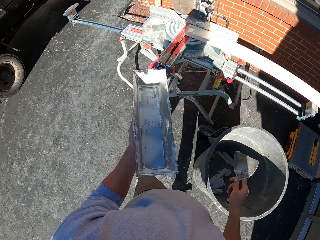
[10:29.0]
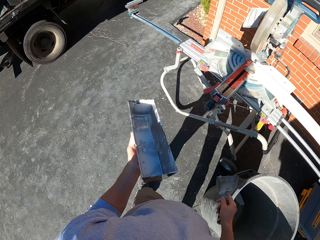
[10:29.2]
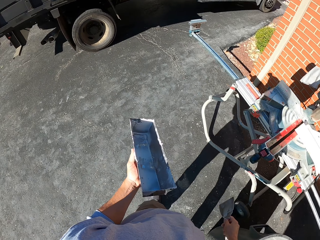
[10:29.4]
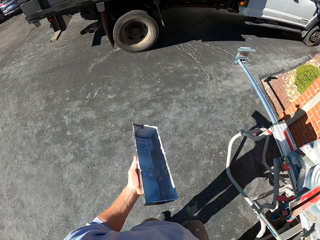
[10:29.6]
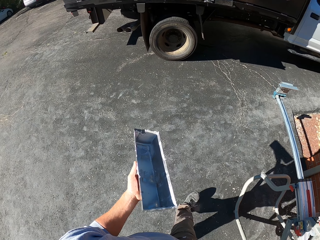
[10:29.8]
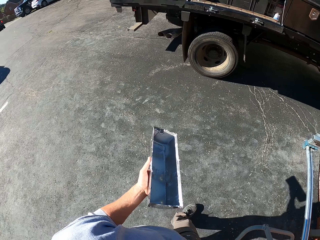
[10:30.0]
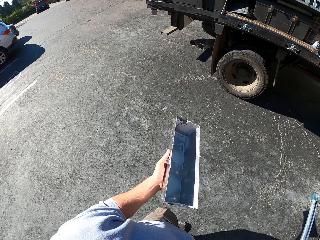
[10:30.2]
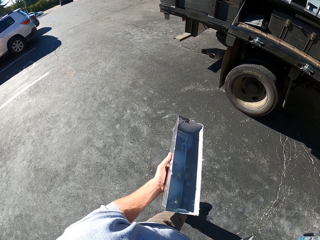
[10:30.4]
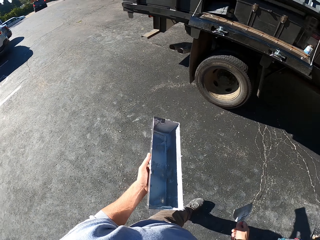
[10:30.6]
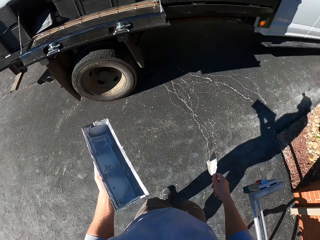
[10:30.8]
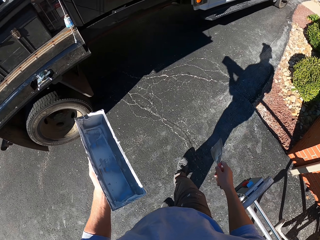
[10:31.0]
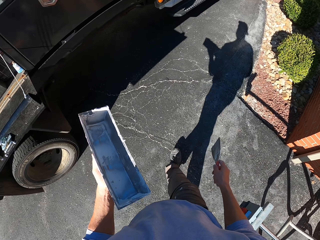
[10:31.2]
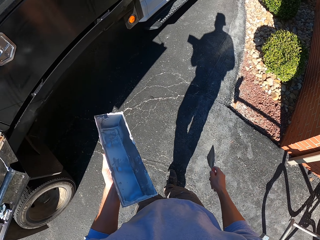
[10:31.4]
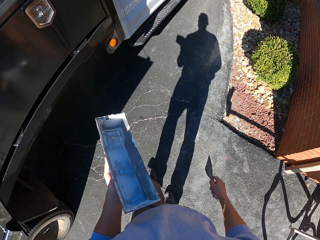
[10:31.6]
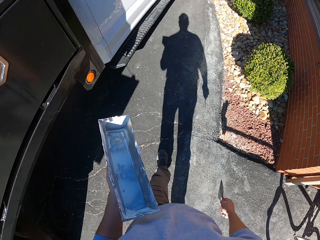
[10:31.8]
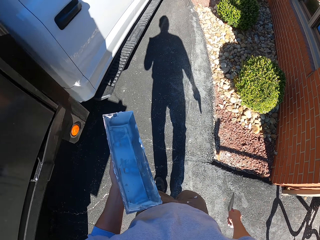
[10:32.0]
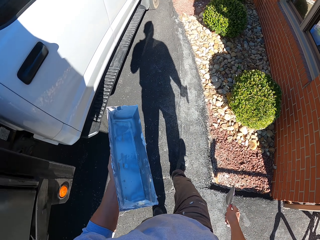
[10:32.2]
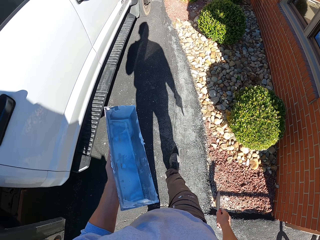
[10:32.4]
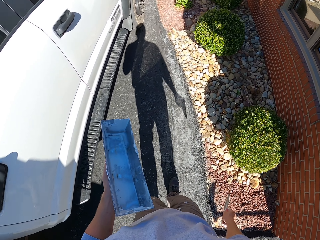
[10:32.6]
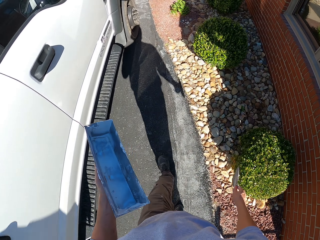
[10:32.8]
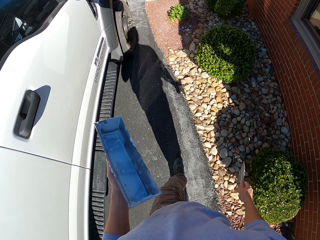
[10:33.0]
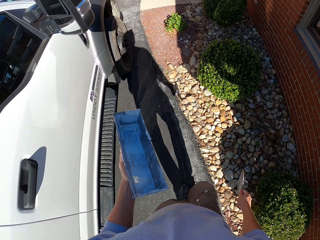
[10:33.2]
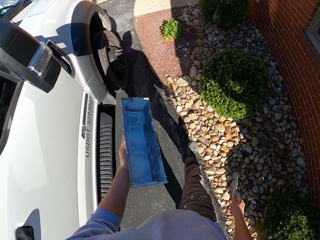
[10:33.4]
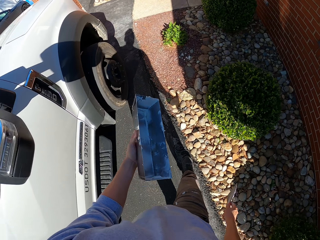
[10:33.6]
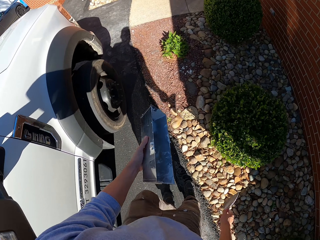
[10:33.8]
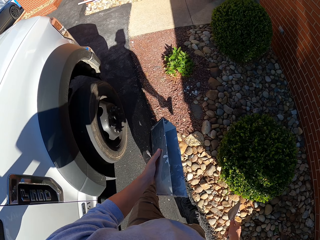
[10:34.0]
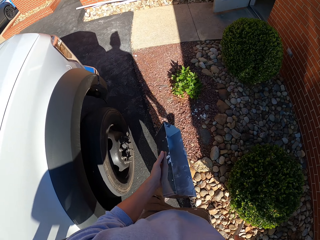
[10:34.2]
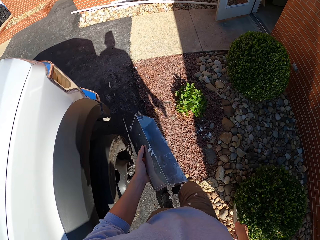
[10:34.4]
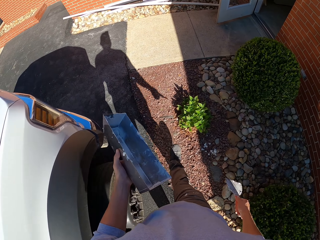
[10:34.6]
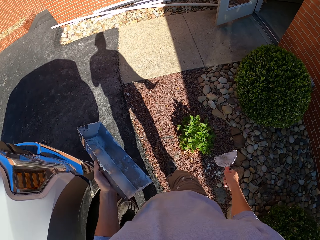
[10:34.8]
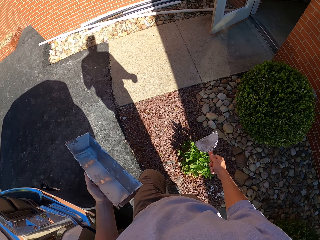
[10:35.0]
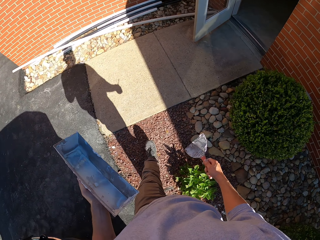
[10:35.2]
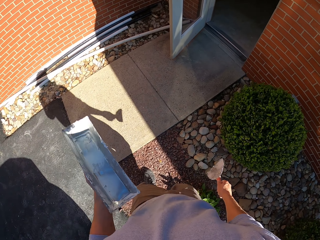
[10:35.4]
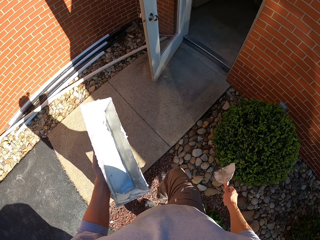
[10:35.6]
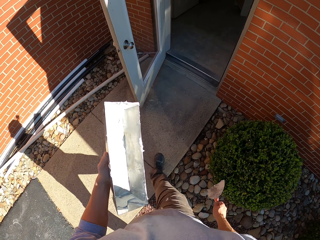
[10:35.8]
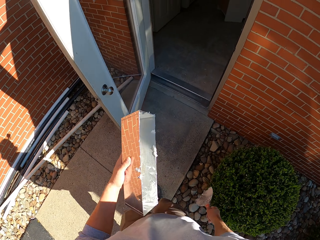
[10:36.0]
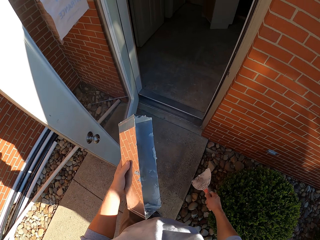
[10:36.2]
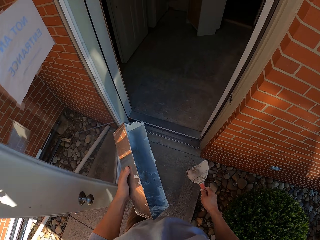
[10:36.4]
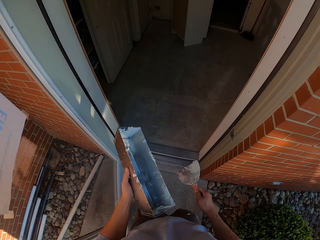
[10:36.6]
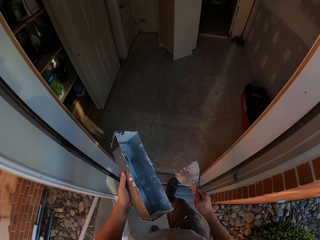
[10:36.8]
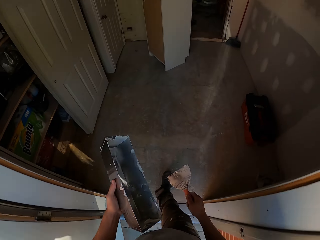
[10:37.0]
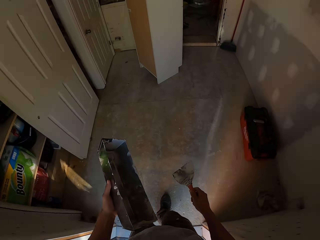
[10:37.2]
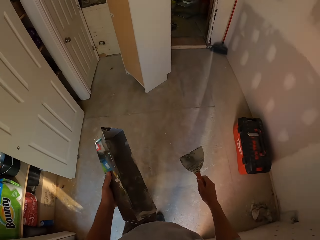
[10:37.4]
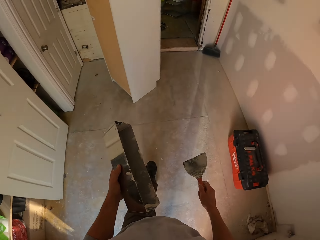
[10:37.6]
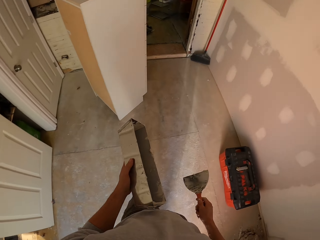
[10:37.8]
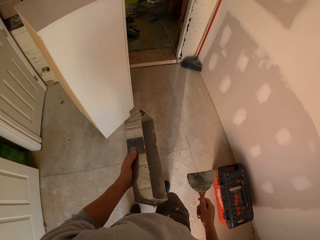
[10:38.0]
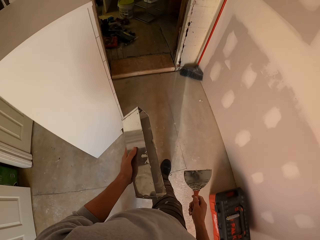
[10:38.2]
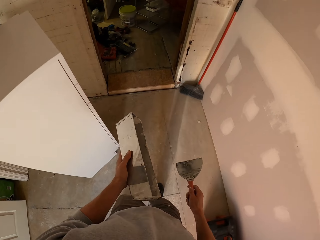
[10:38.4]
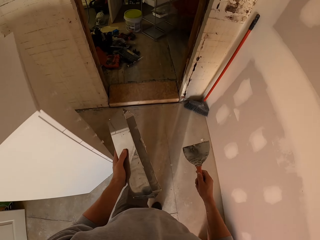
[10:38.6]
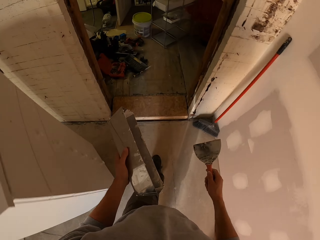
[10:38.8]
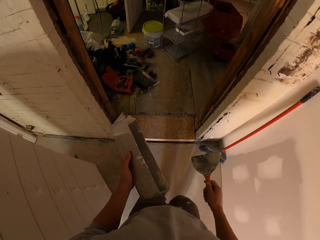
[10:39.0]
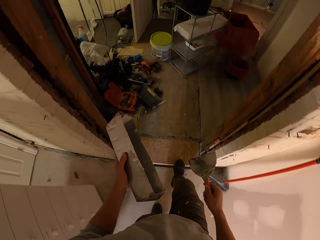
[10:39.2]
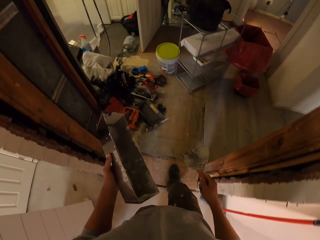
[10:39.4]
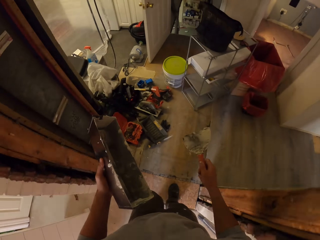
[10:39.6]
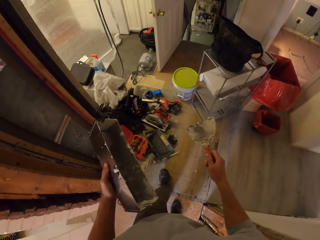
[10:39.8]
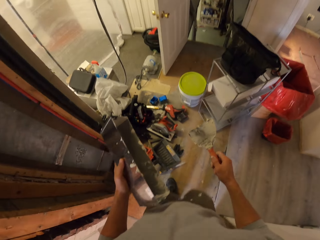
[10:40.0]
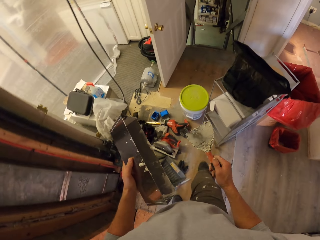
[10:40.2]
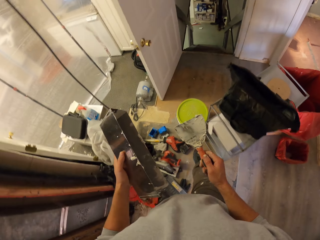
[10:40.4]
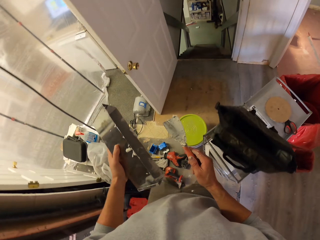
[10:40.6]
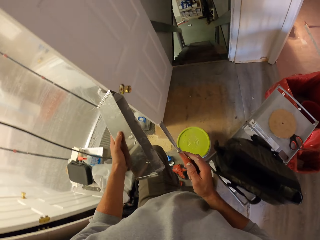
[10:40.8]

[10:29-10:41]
The camera wearer walks back to the house. They enter the house and walk on the floor.

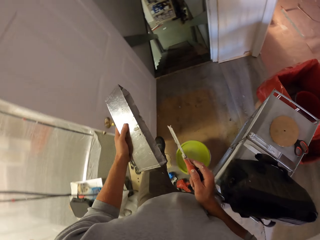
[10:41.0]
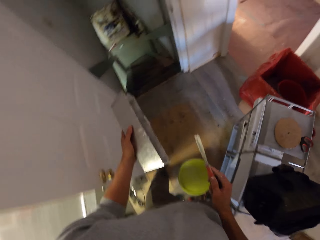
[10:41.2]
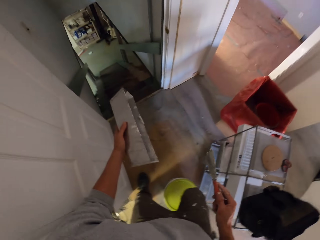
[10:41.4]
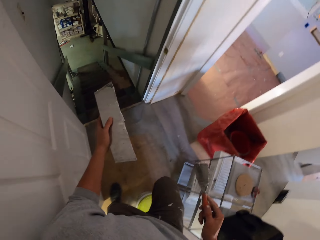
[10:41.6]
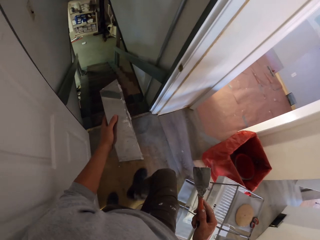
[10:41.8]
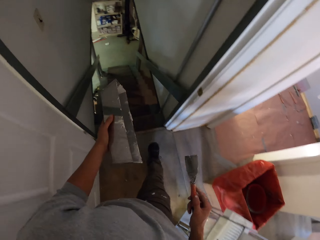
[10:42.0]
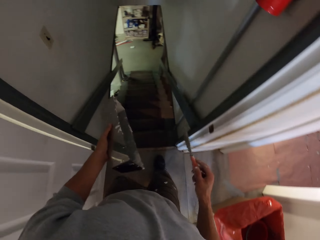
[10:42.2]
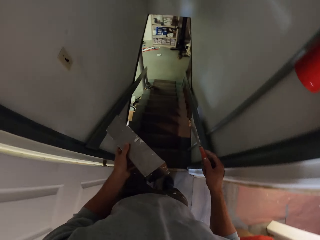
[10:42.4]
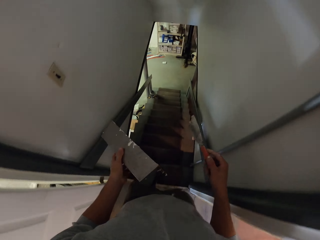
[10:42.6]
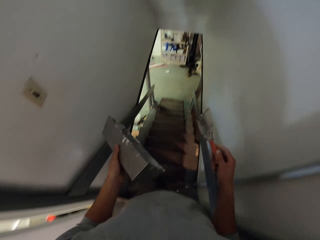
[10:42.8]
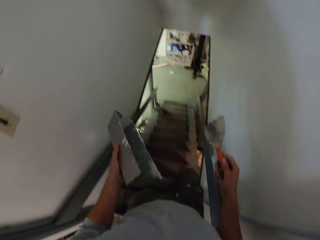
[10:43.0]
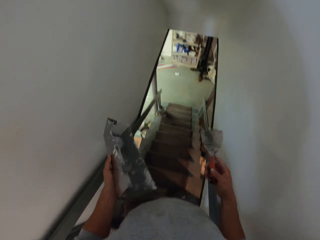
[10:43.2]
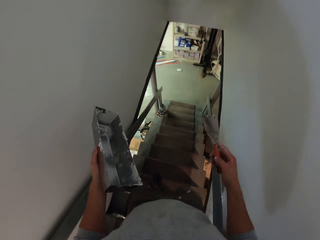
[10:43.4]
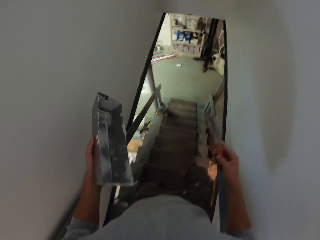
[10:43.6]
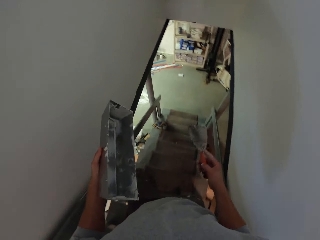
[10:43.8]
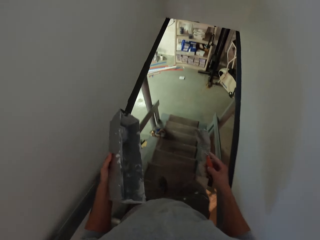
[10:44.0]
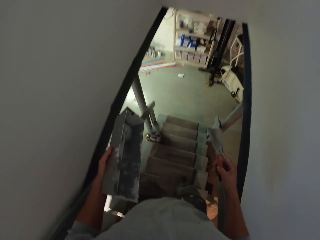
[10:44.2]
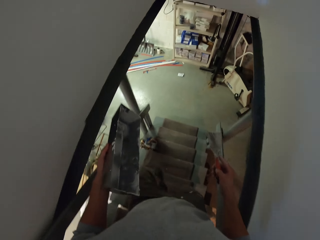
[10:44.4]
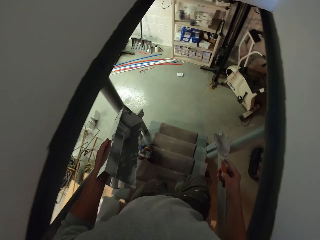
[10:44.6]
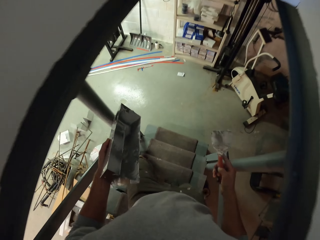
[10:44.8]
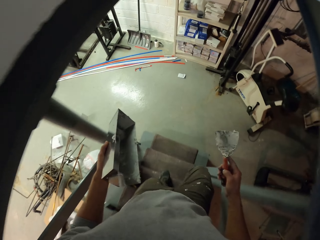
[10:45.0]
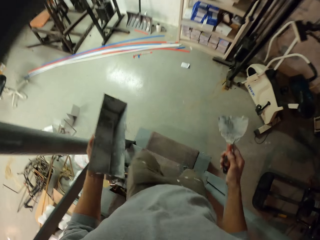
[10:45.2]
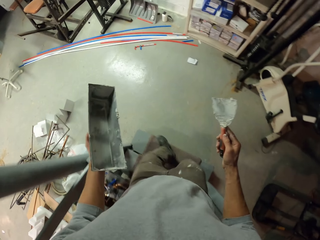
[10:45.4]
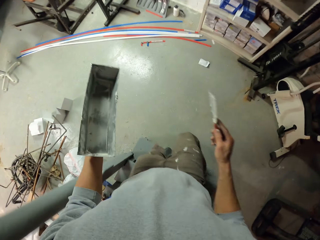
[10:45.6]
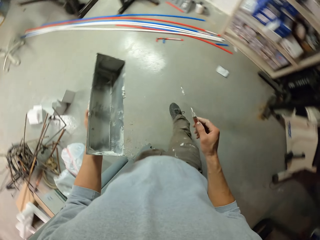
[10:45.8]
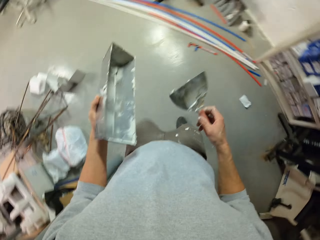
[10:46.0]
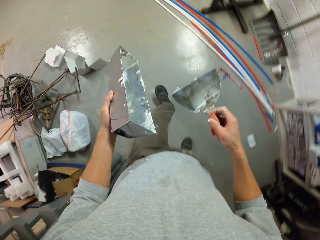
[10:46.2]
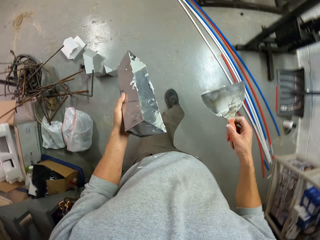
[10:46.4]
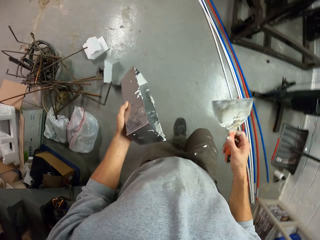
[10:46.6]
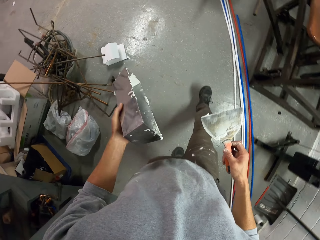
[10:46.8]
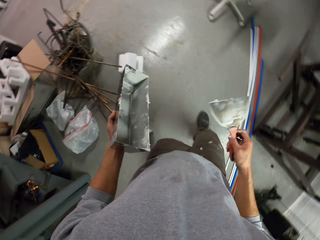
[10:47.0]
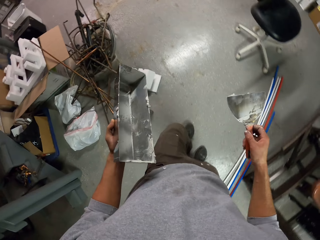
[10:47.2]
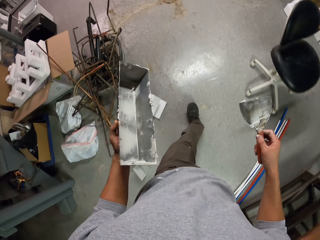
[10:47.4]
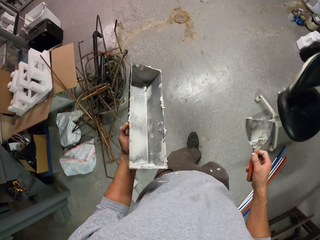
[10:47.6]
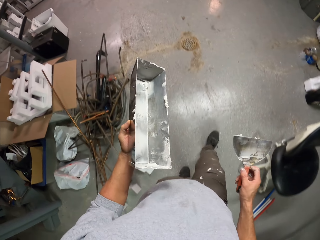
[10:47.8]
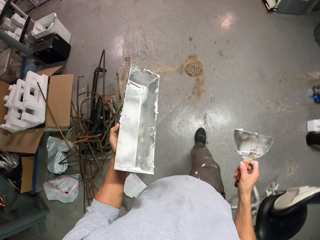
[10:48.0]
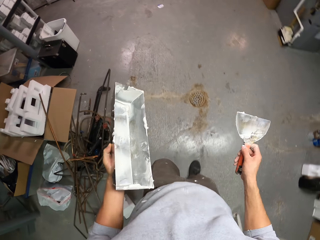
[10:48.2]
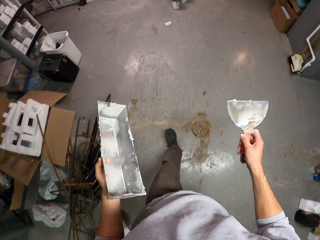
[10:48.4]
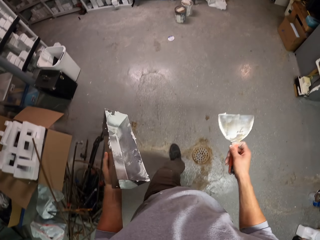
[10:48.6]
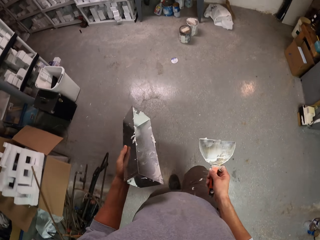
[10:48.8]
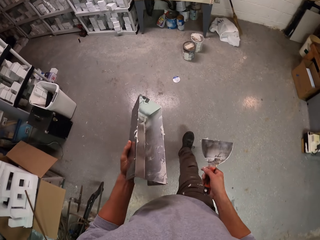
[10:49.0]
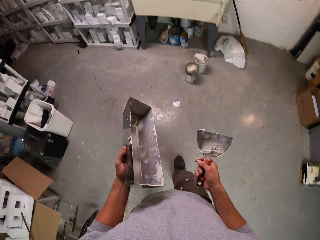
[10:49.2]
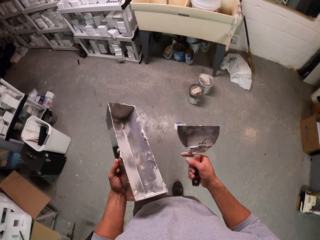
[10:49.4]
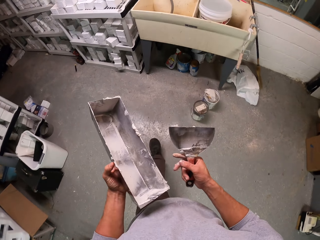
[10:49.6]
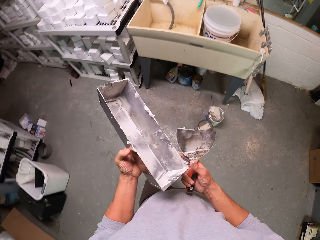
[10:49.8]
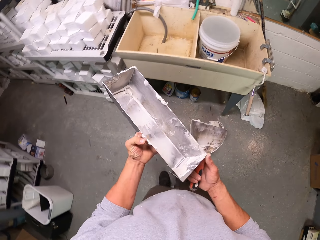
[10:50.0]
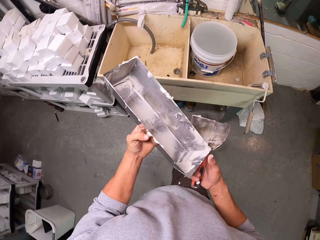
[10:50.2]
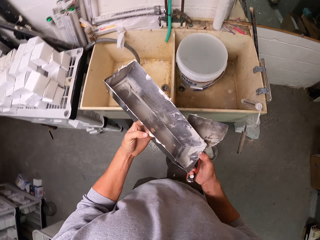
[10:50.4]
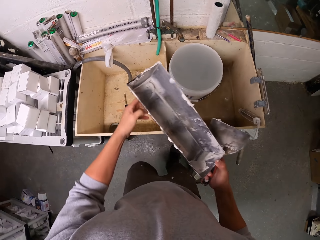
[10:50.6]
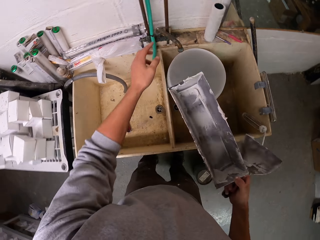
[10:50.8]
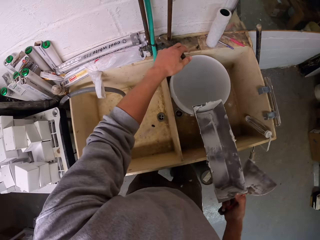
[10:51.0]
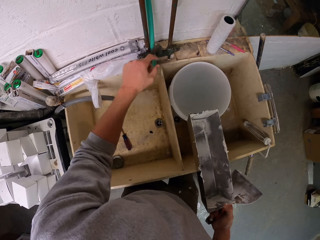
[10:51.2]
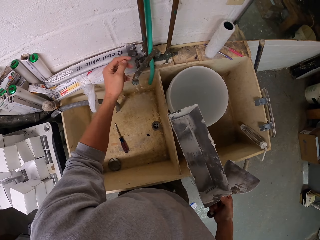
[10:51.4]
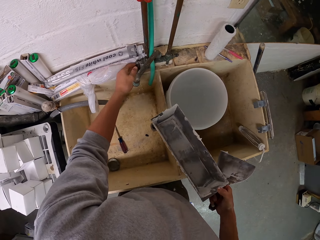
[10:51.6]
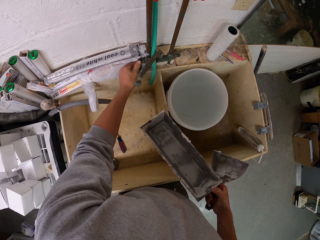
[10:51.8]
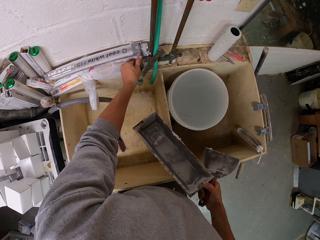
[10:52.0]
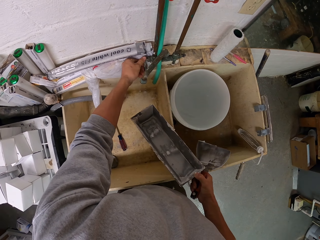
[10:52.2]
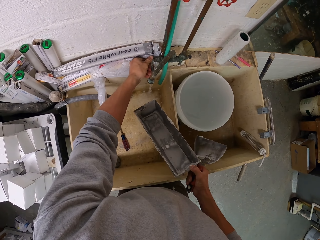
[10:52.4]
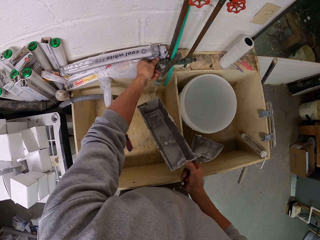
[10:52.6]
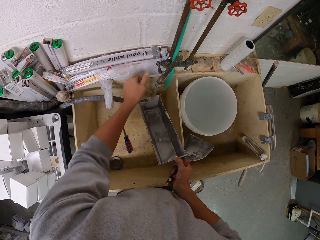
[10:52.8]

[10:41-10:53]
The camera wearer walks down the stairs. They walk on the floor. They turn on the tap.
